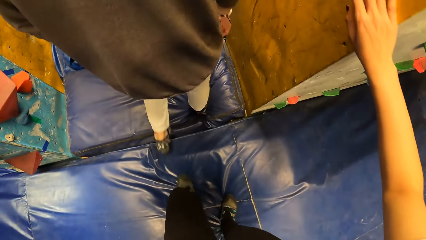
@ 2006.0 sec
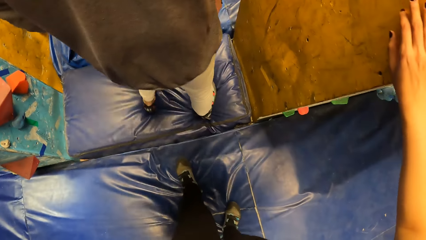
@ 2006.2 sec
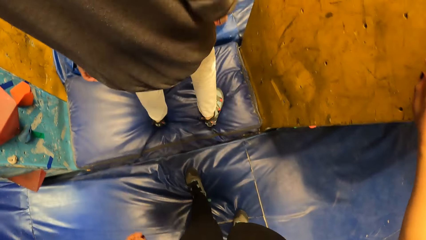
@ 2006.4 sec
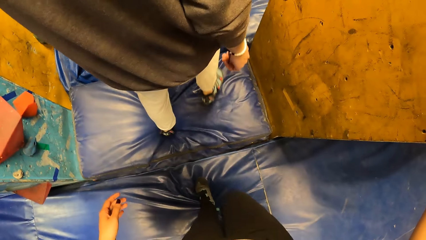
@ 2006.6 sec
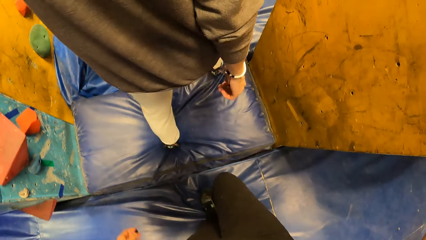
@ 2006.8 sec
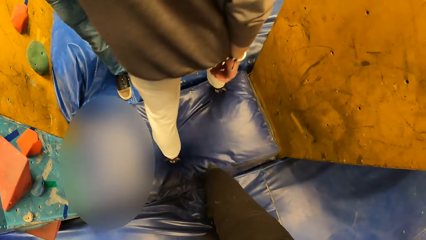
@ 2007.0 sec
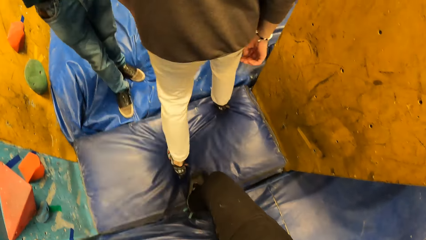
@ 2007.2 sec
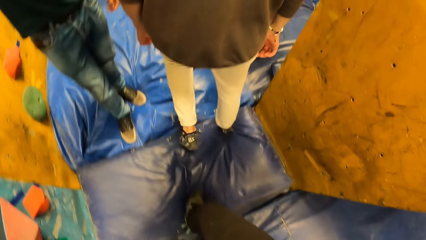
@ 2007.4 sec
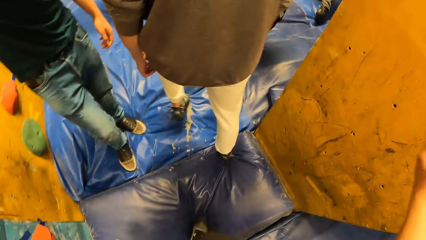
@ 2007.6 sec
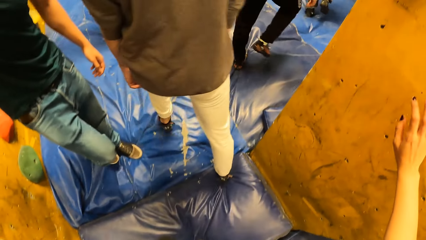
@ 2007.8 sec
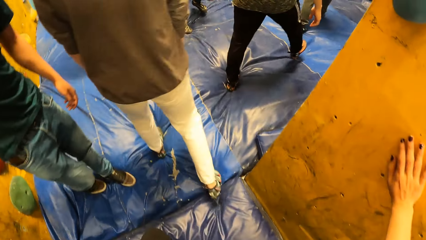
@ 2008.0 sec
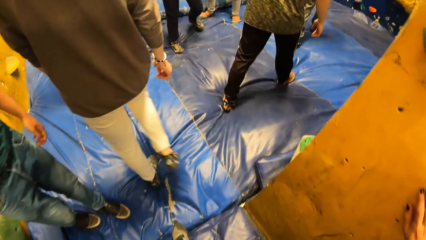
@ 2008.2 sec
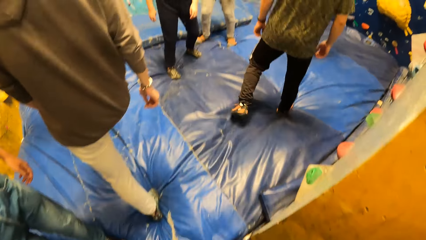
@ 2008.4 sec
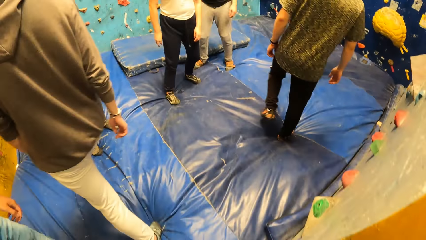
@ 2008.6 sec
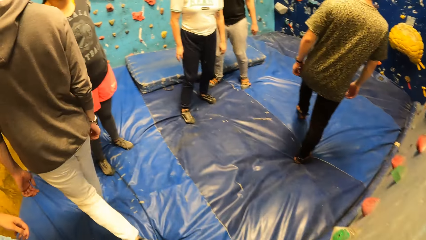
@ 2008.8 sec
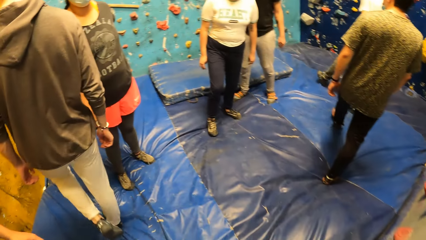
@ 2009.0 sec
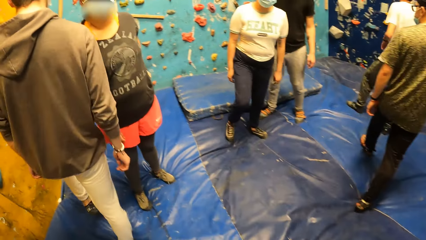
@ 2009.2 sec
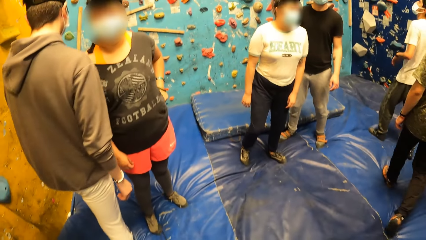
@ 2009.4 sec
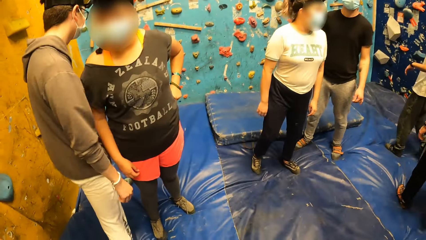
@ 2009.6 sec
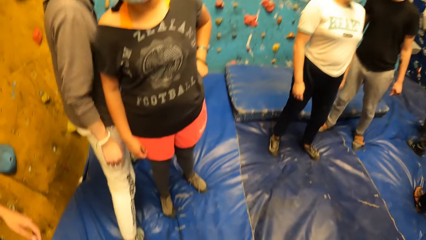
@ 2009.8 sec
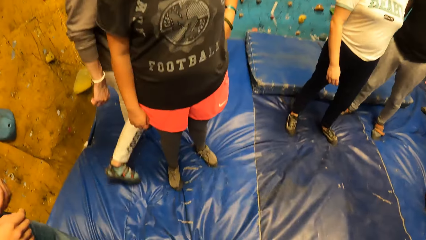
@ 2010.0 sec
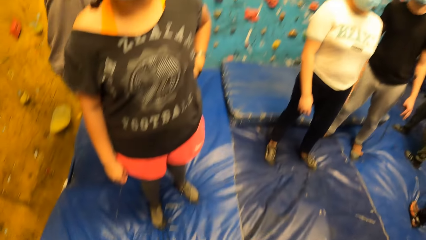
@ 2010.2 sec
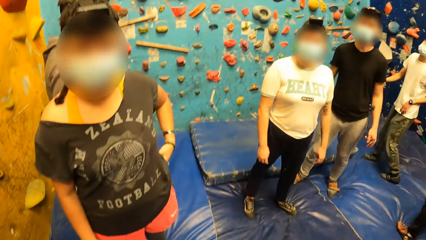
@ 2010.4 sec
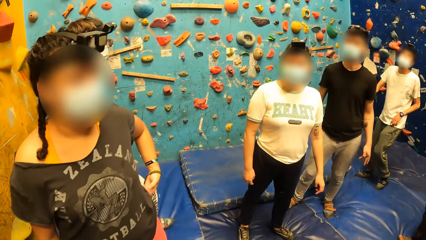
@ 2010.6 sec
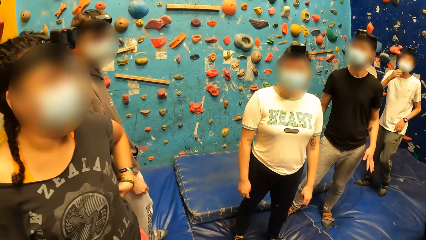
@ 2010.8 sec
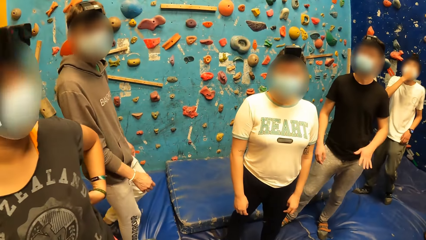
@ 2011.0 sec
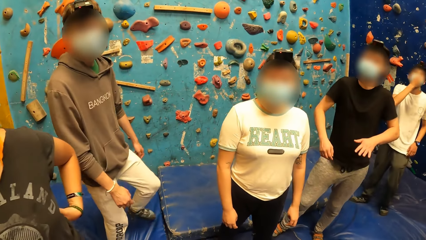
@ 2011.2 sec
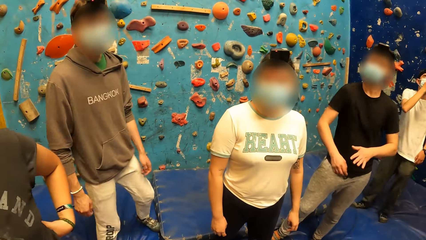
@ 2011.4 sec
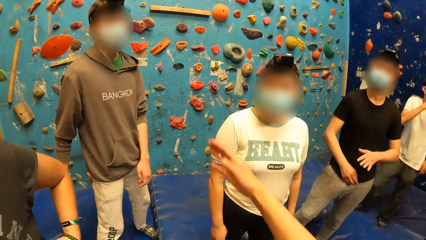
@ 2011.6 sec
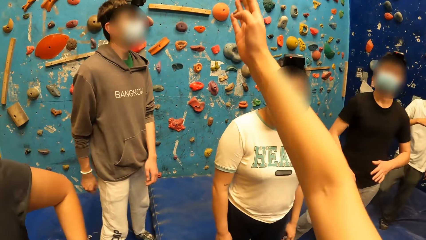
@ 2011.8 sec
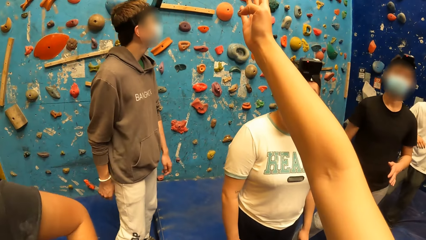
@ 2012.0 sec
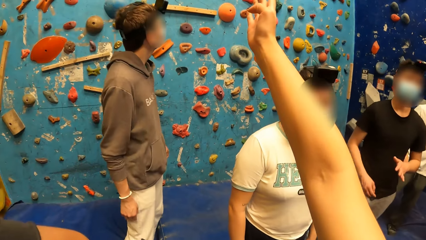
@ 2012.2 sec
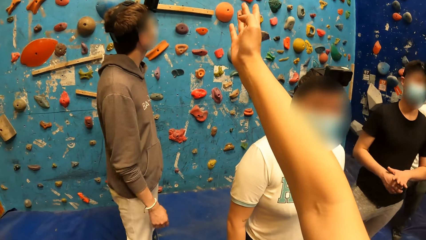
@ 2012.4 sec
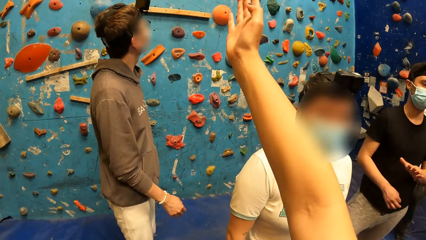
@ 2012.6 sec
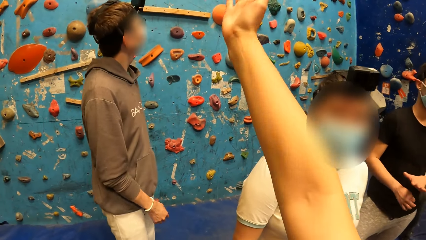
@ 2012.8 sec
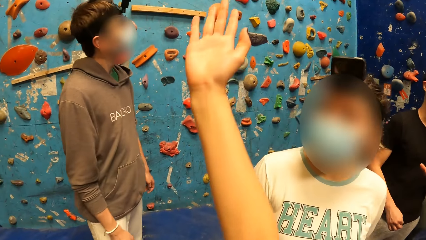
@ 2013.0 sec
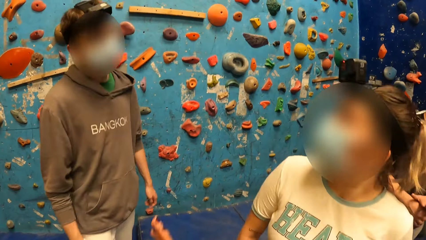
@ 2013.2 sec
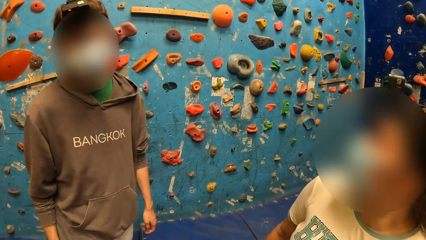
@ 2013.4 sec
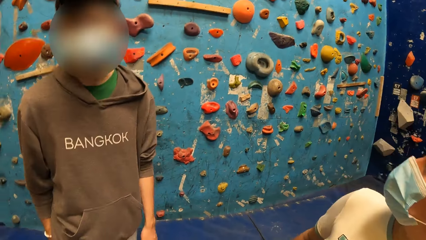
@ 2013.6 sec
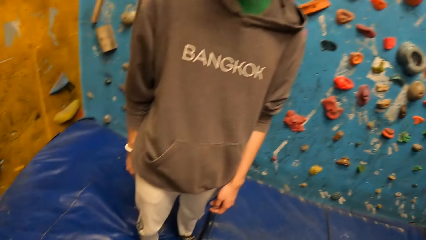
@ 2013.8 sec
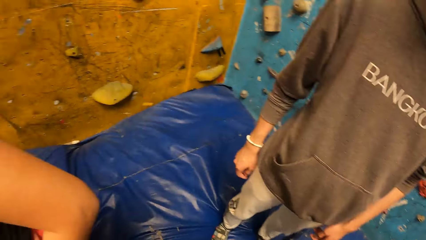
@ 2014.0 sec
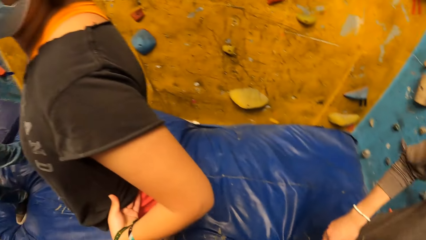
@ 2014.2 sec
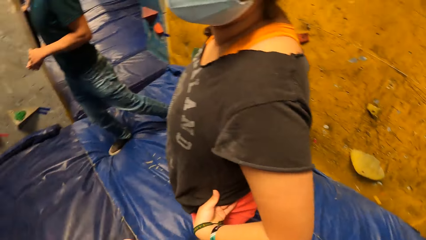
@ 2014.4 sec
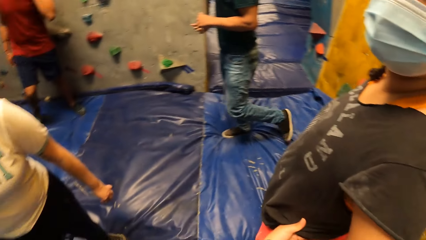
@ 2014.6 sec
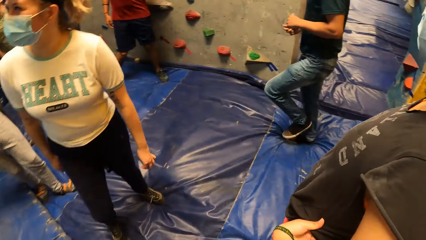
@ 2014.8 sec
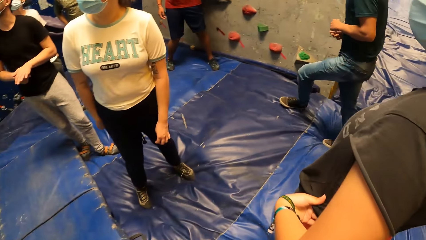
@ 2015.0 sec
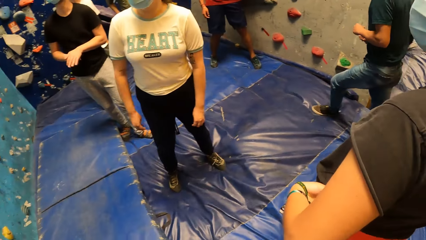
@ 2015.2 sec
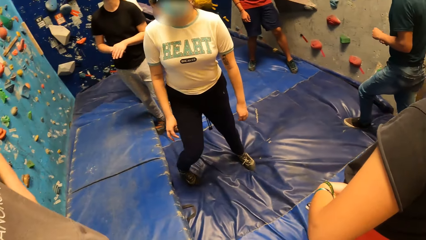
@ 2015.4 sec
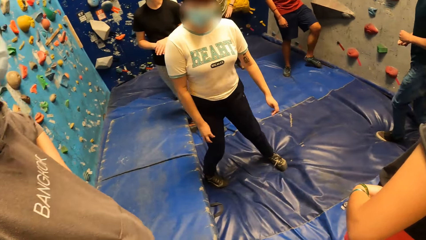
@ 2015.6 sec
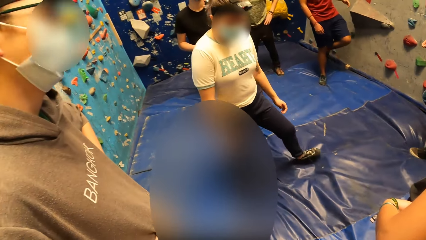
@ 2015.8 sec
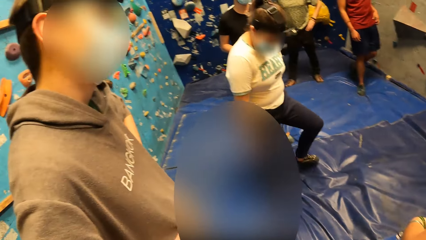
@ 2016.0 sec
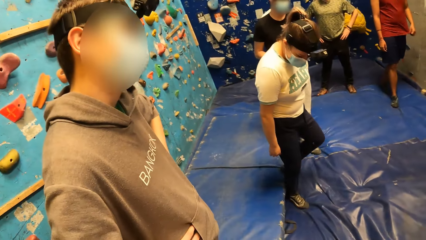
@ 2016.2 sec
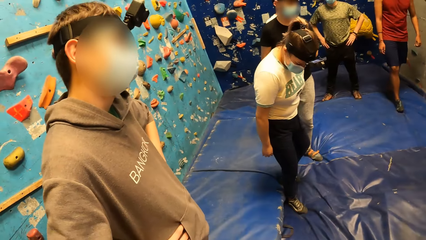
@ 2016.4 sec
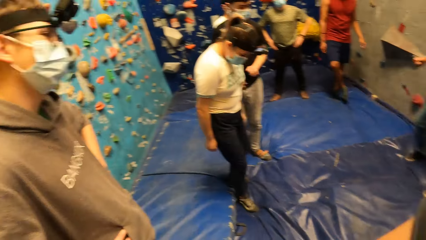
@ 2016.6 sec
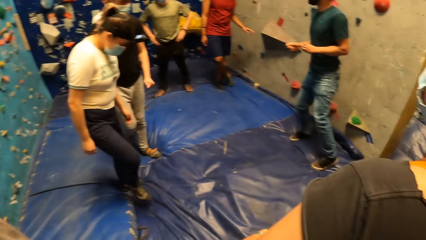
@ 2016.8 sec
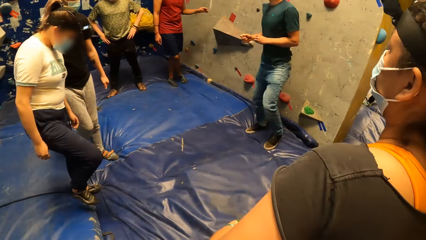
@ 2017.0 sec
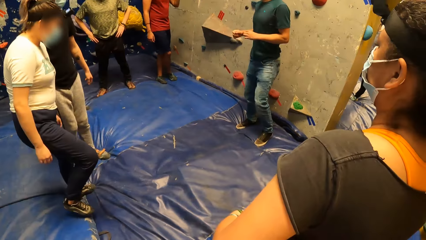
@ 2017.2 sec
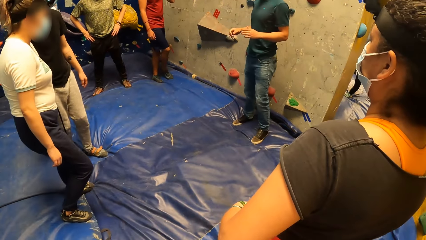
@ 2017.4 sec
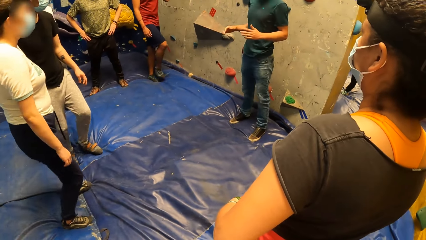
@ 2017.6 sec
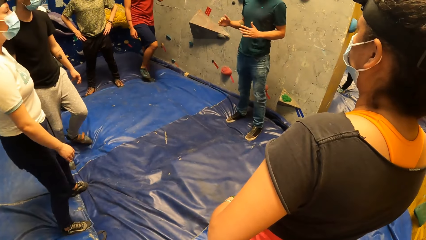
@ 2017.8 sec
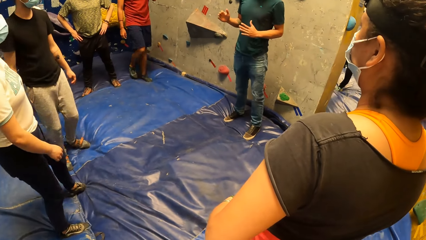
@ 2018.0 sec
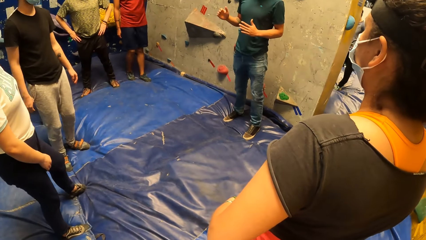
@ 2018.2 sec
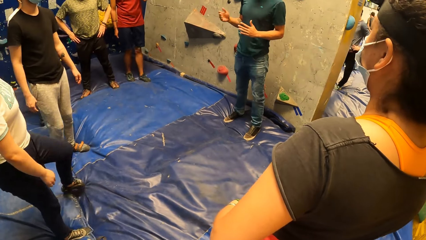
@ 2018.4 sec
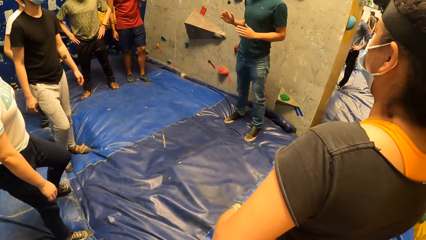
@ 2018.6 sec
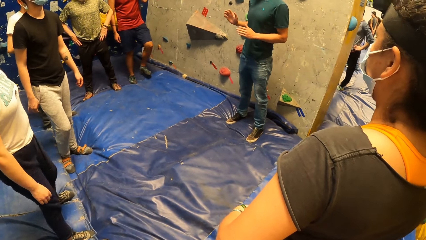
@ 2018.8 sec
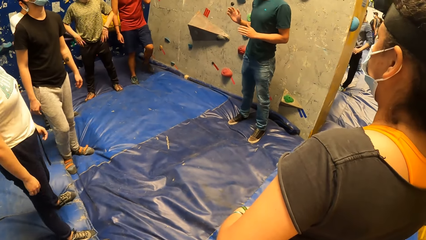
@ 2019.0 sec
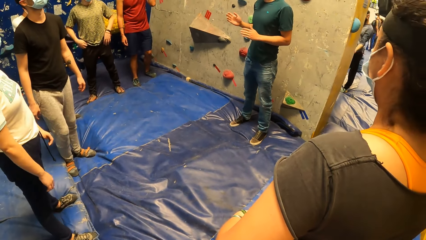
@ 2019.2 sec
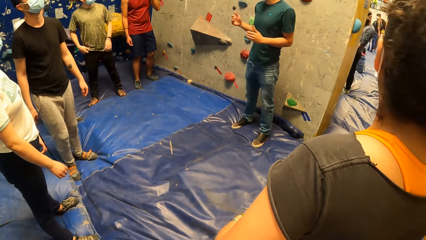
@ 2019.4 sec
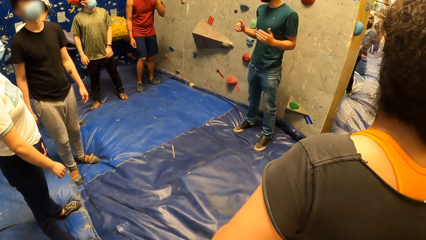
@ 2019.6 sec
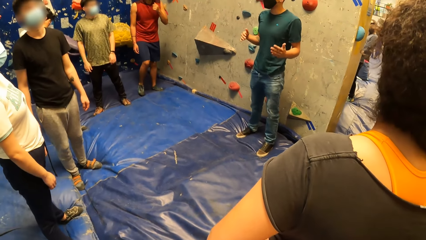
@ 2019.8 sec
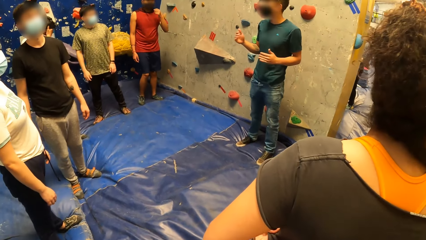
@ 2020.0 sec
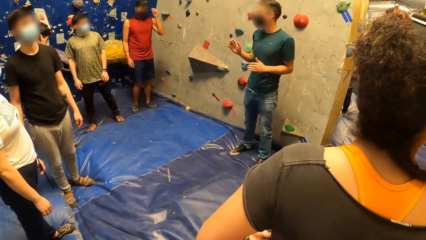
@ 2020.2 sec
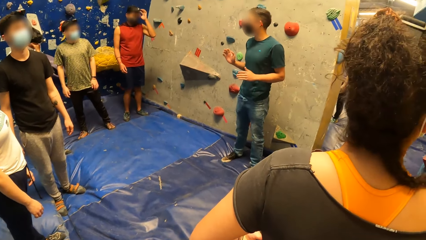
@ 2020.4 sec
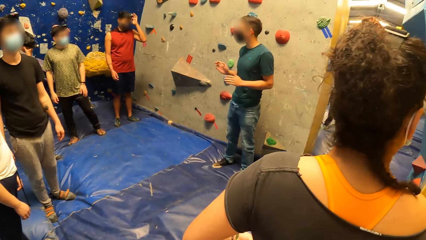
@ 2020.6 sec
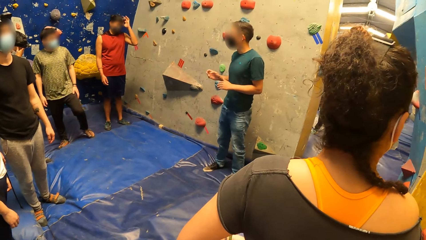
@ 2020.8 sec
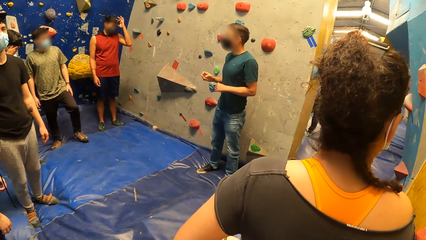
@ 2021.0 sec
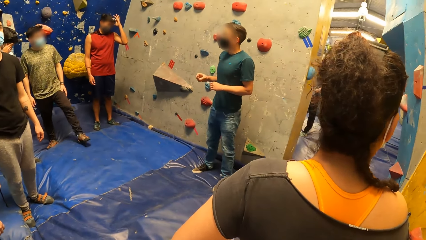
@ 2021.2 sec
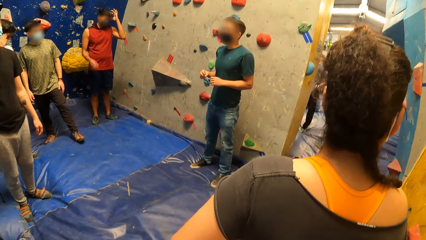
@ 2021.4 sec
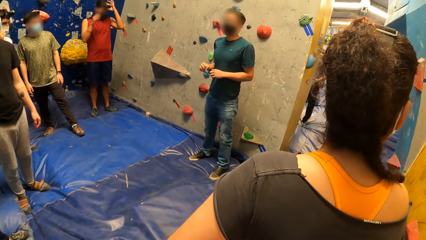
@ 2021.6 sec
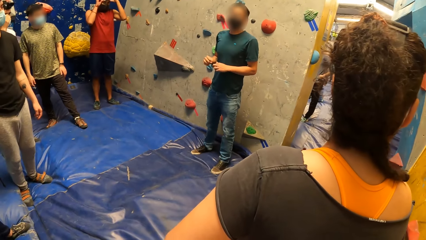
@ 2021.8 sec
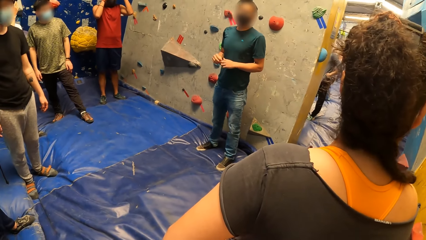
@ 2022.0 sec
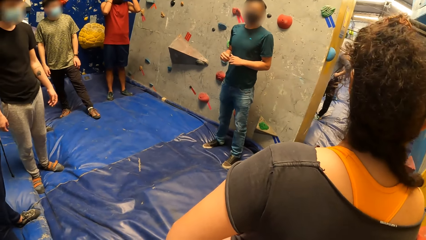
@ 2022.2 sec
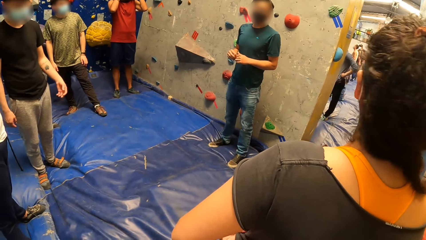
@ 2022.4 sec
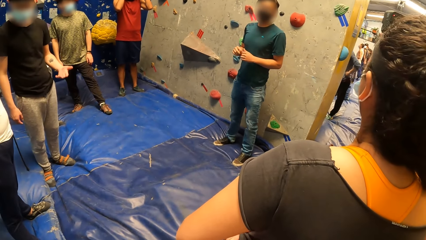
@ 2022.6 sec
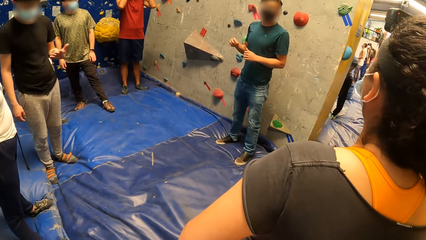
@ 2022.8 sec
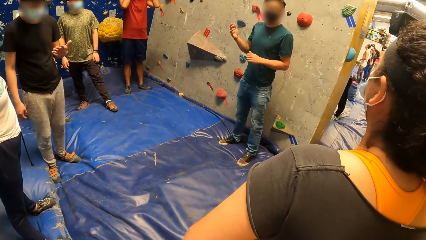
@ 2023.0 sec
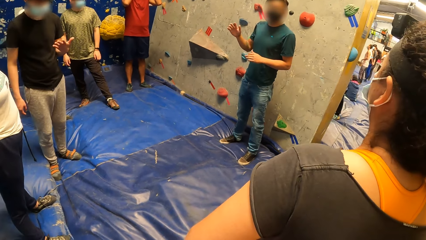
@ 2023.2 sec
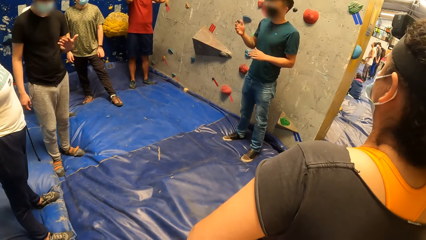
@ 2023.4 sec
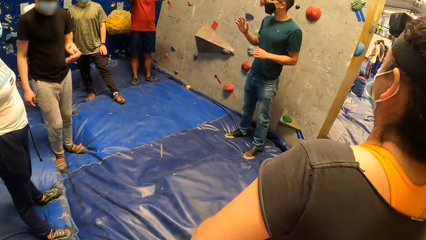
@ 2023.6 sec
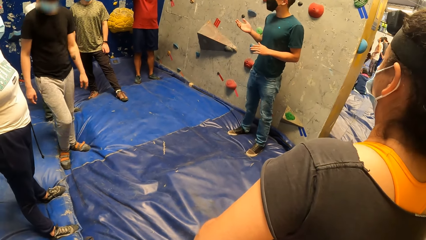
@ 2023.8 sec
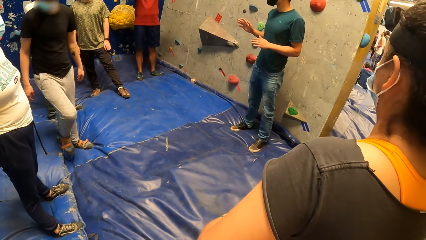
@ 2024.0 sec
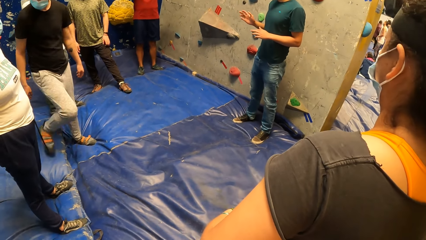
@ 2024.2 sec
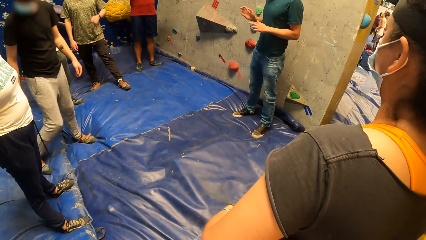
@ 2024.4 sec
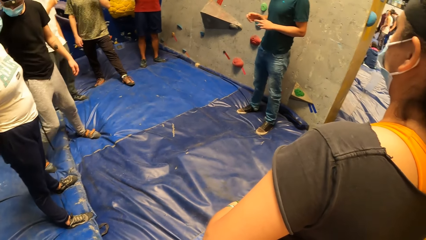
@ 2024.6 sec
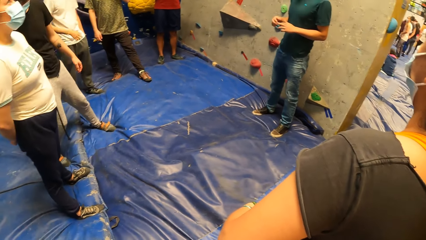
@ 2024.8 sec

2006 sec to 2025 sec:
The camera wearer places her right hand on the bouldering wall. She and other people walk around the room. She points her right hand to the bouldering wall. She raises the hand. She looks around the room. A man addresses the camera wearer and the group of people. The camera wearer stares at the man. The man talks with gestures.
